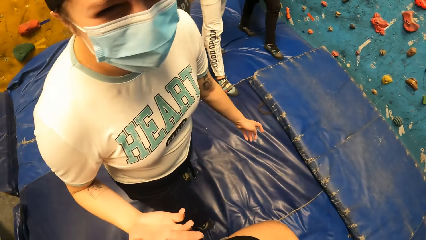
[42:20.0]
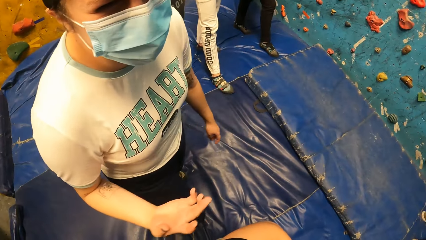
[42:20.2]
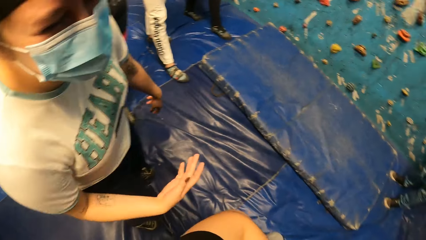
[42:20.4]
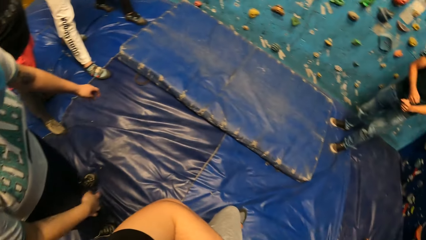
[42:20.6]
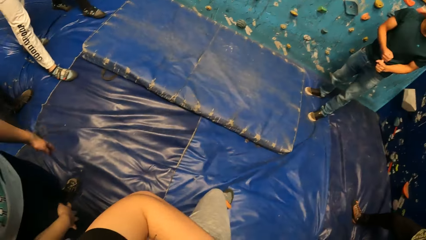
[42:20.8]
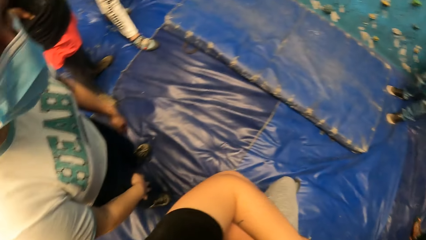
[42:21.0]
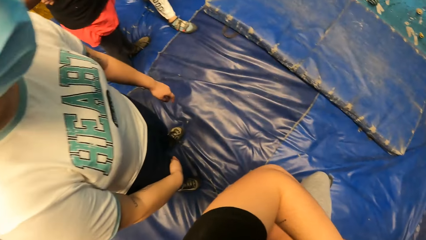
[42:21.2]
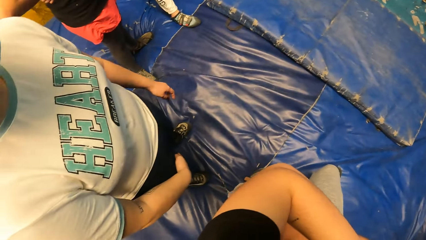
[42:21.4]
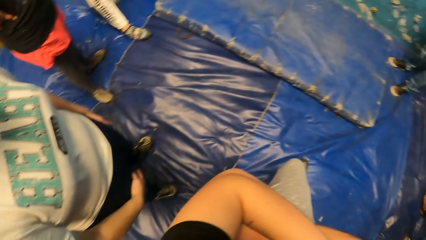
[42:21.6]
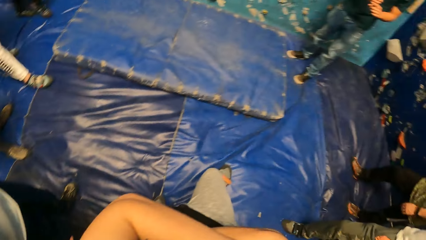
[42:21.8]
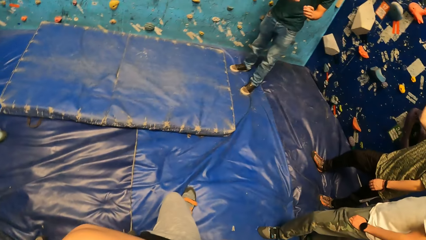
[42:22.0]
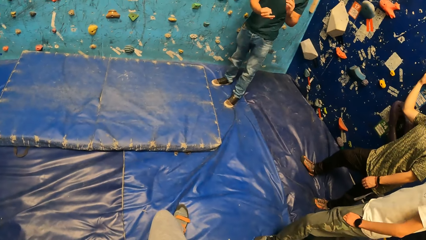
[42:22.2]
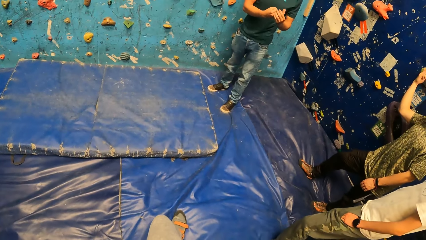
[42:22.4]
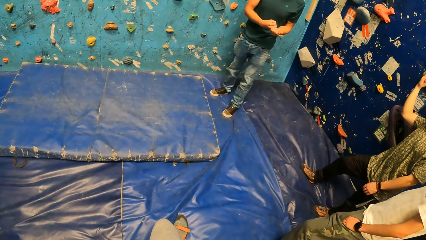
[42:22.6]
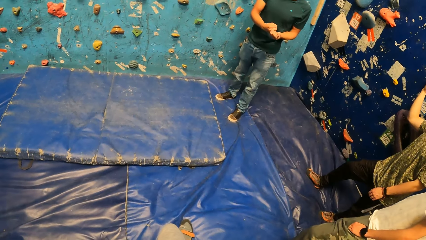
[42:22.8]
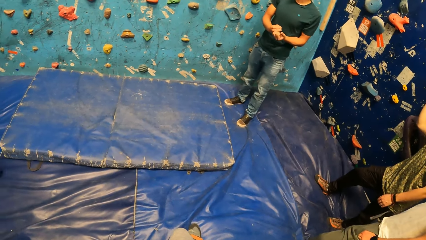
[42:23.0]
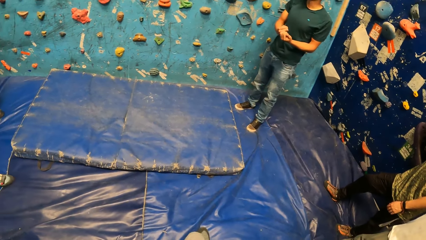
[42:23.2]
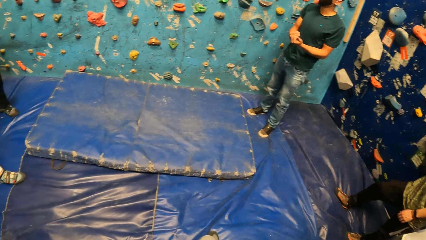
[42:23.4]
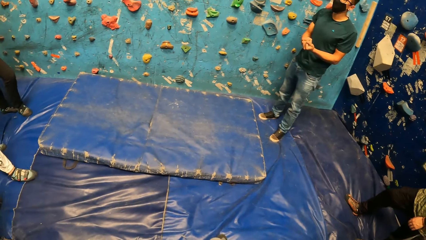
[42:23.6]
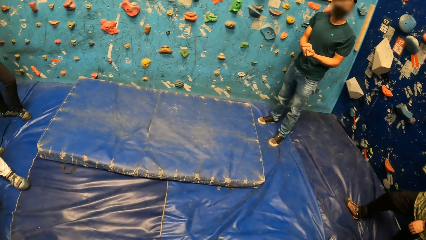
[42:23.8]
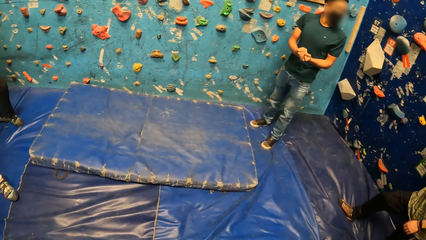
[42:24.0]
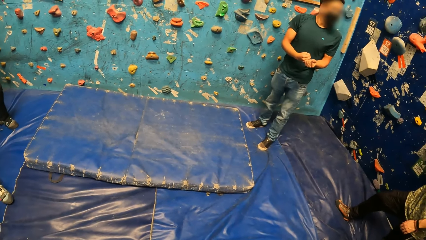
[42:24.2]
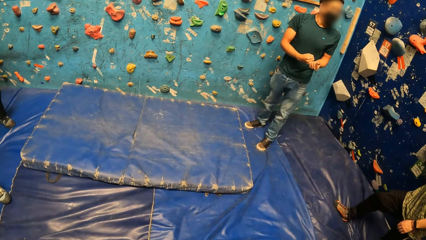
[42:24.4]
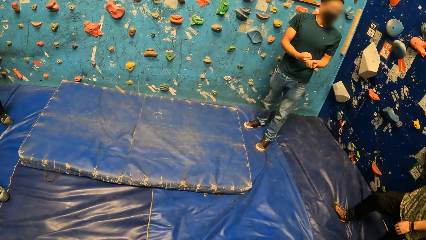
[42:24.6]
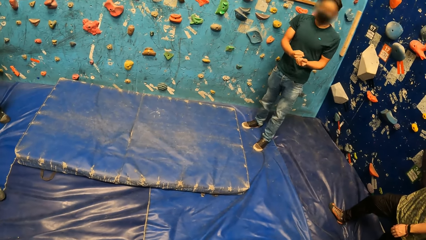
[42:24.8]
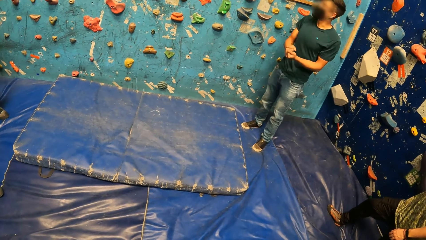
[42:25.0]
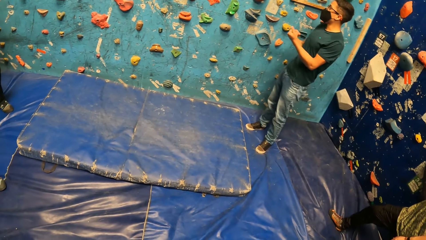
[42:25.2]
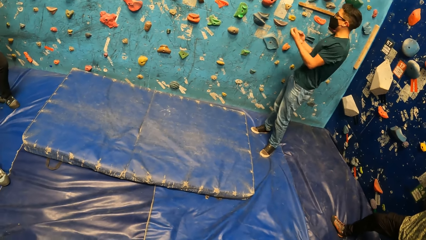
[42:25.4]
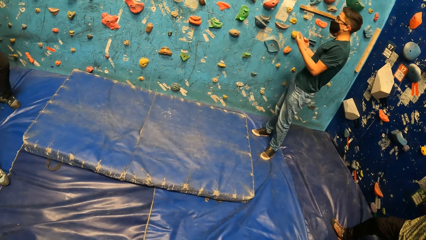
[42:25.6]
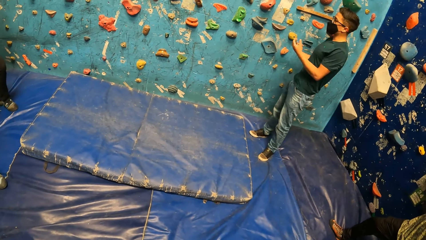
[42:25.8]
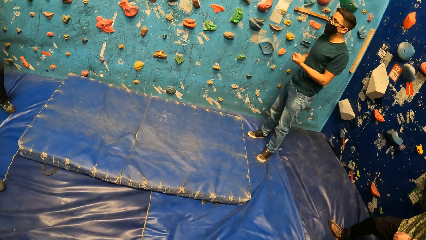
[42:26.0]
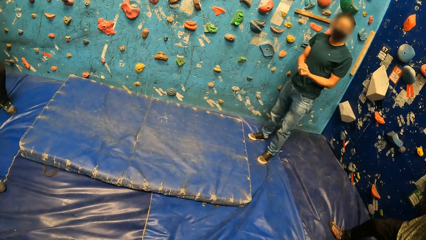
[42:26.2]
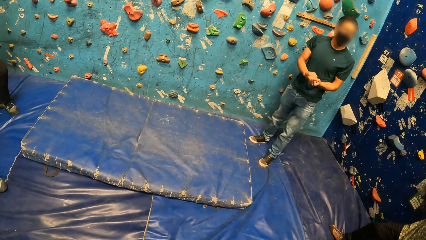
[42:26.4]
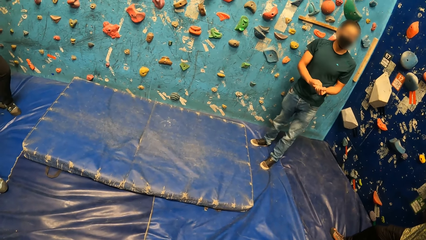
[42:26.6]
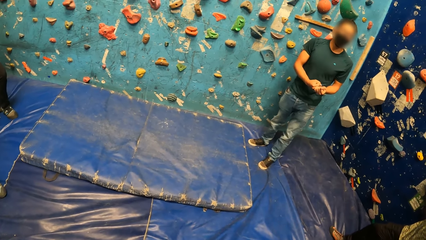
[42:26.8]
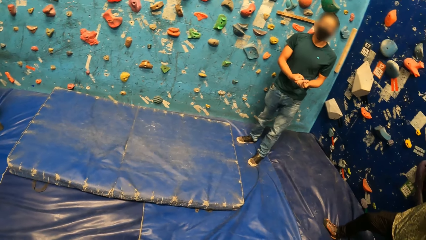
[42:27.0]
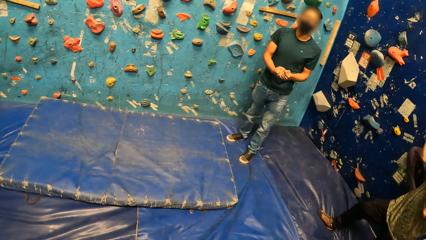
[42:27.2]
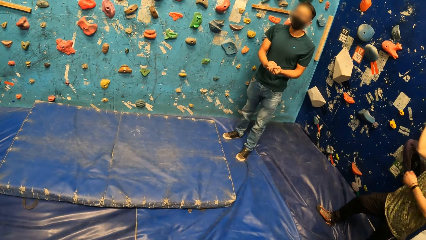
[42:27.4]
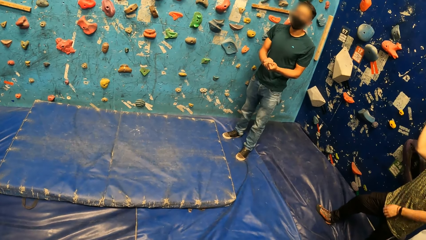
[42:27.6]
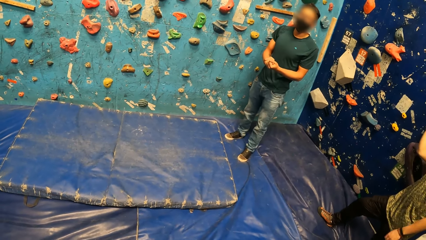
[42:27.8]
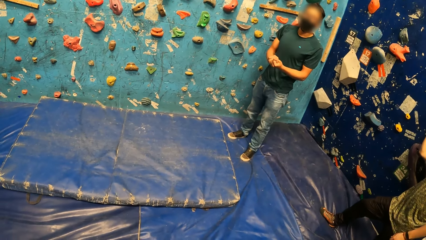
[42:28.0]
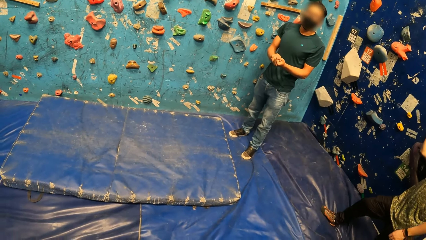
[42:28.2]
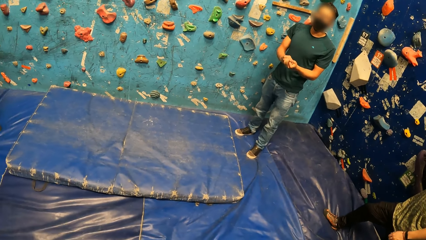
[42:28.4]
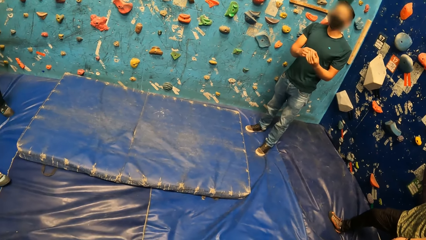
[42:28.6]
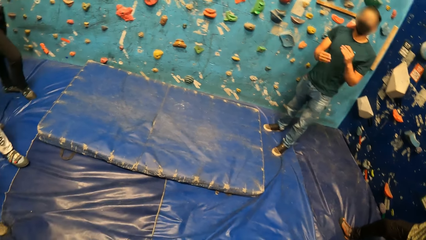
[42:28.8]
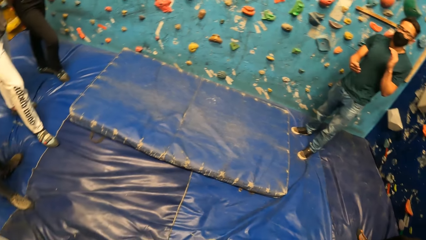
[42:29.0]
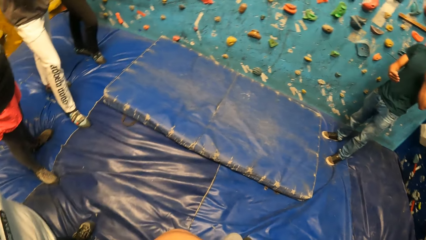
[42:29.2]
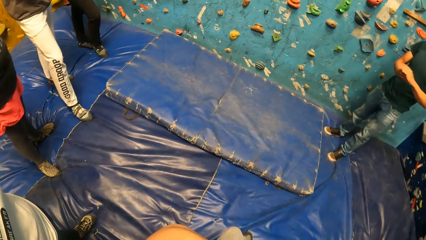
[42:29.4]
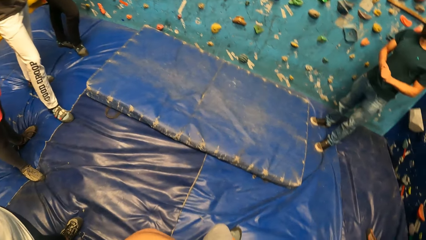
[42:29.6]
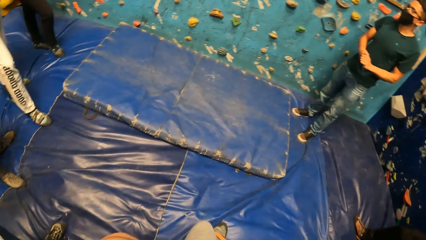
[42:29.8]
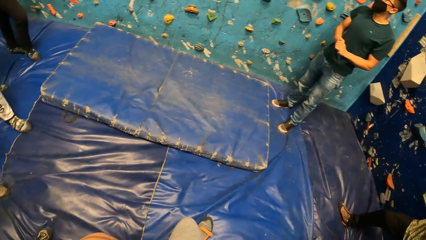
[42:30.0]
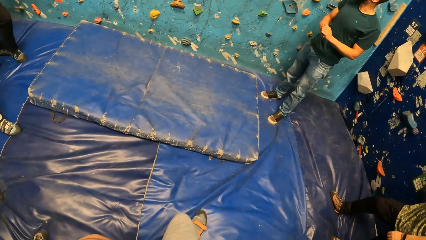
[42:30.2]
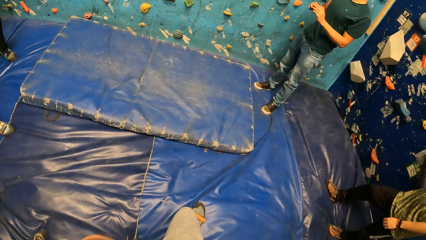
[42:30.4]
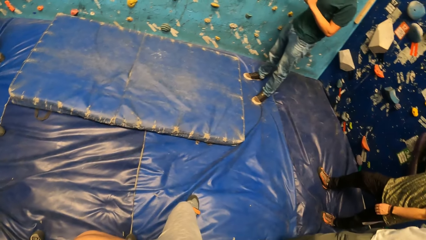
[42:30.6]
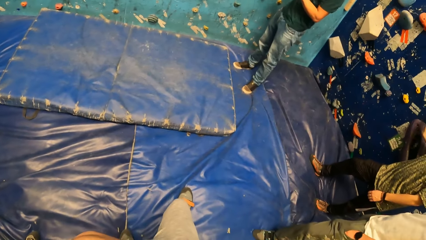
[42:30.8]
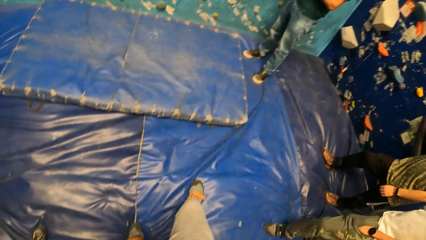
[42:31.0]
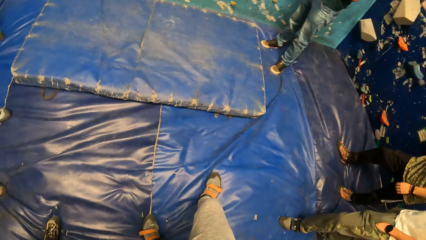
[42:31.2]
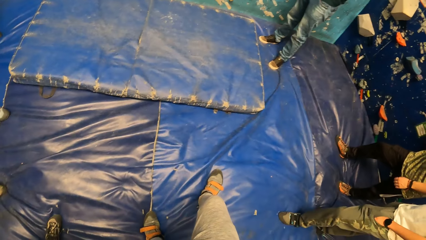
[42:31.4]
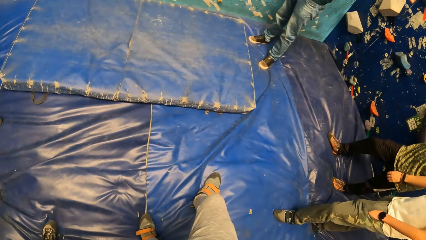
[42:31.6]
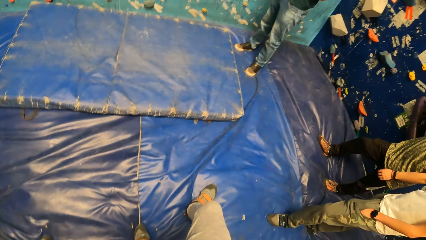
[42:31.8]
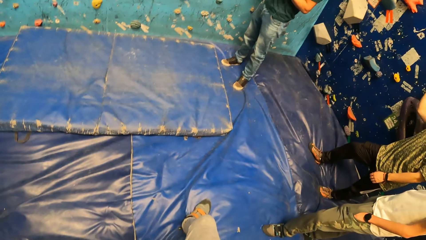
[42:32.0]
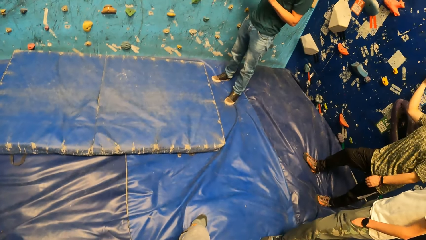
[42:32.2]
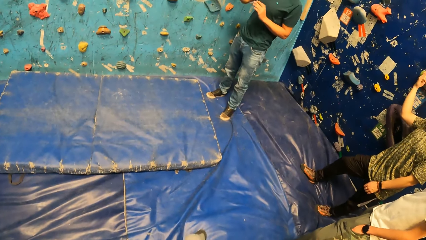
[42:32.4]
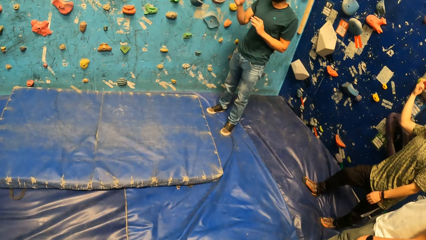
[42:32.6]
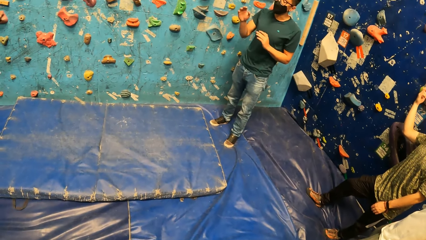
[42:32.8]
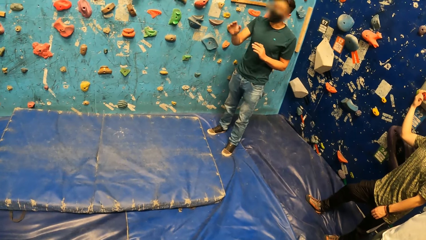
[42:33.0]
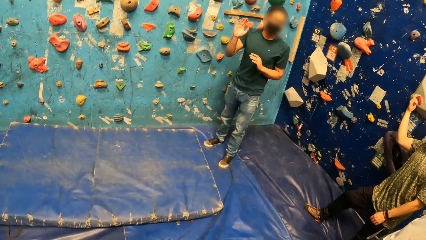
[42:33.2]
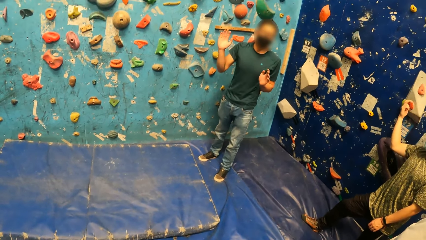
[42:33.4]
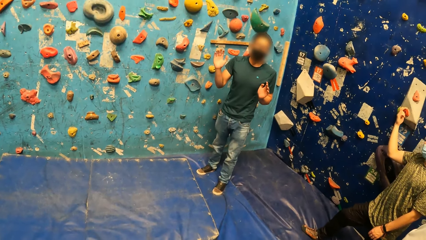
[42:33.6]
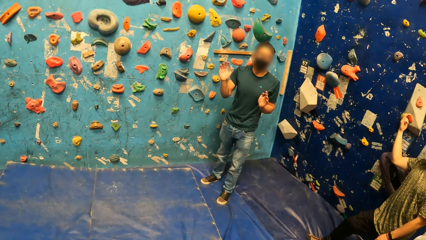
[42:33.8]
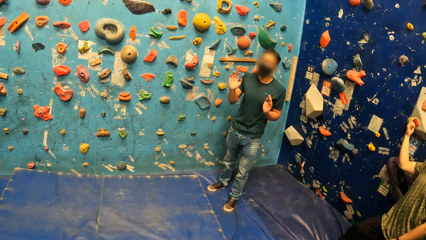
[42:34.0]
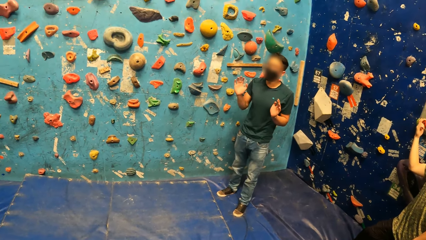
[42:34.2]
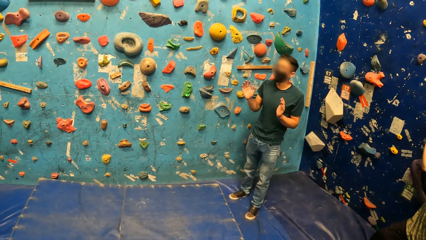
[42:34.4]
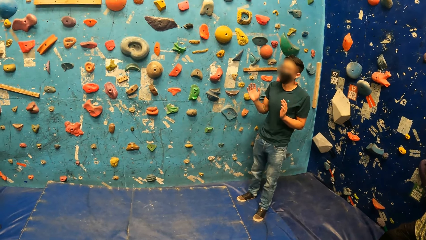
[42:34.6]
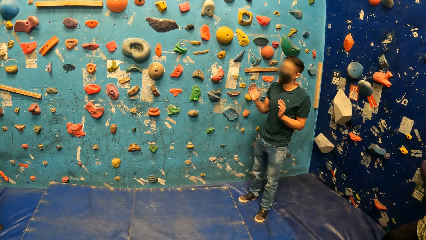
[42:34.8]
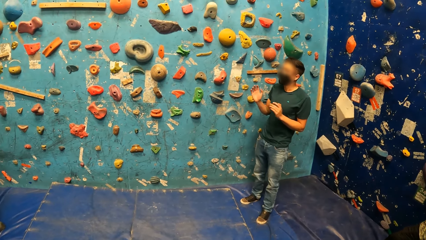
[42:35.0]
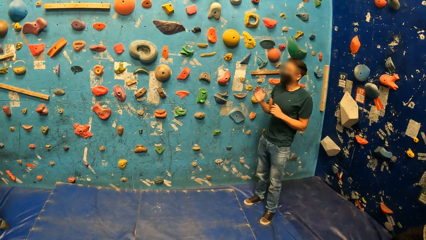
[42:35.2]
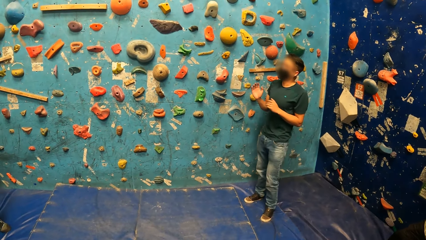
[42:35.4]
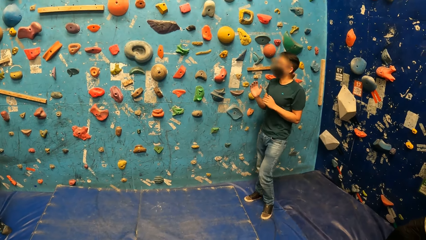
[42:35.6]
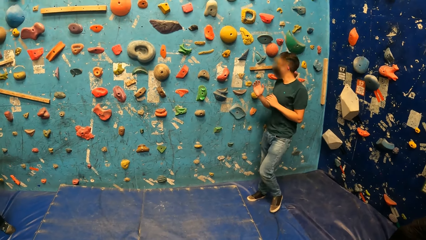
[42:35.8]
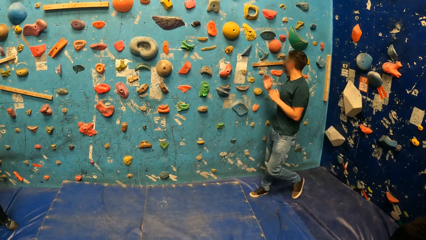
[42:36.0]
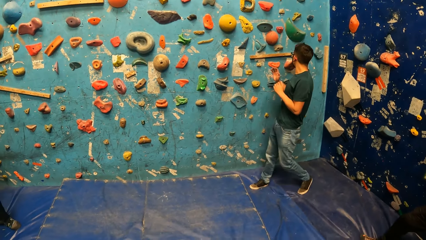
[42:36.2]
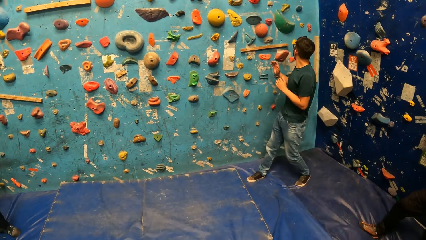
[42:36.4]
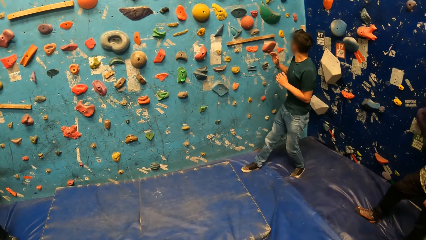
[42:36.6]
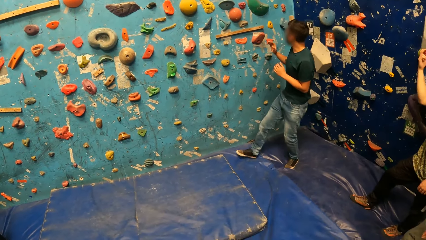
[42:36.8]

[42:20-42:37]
A woman converses in the climb wall room. The camera wearer looks at the woman. They turn around the room, and stare at a man. The man converses in the climb wall room.
